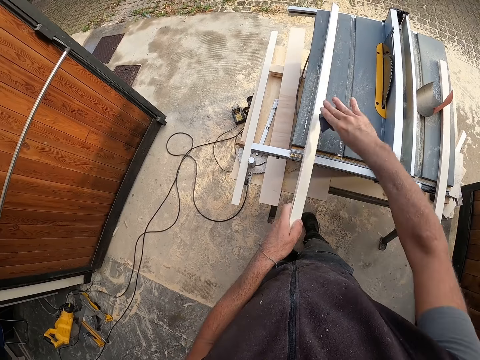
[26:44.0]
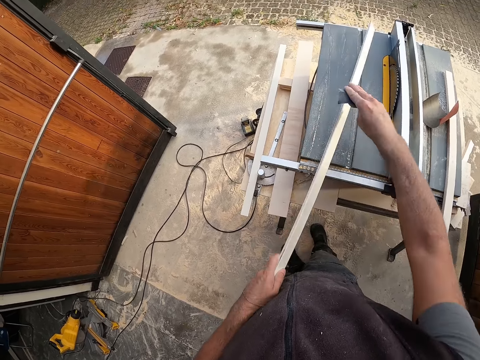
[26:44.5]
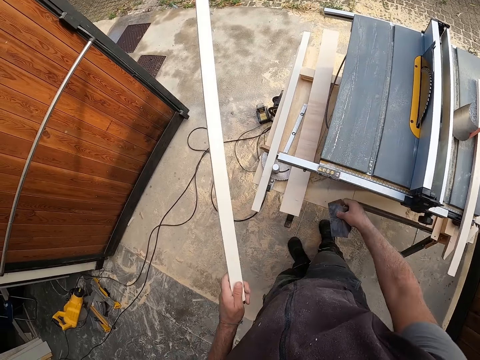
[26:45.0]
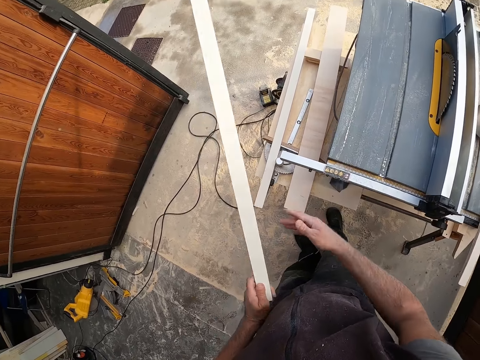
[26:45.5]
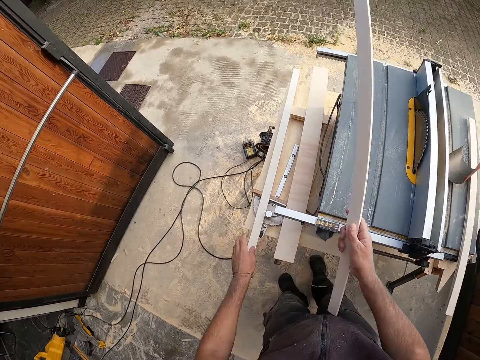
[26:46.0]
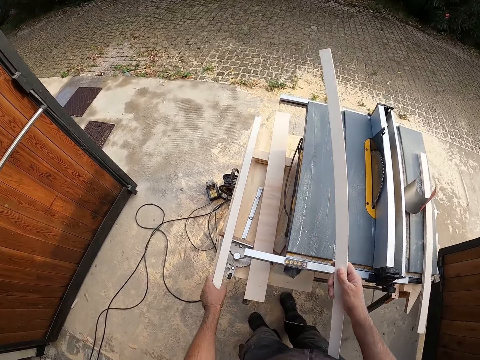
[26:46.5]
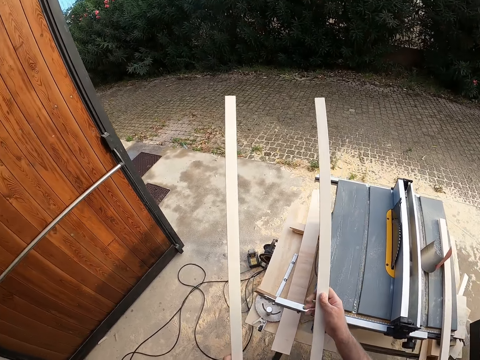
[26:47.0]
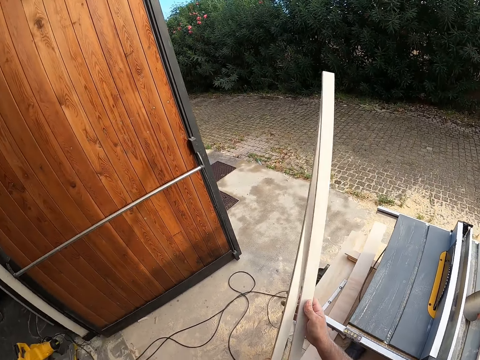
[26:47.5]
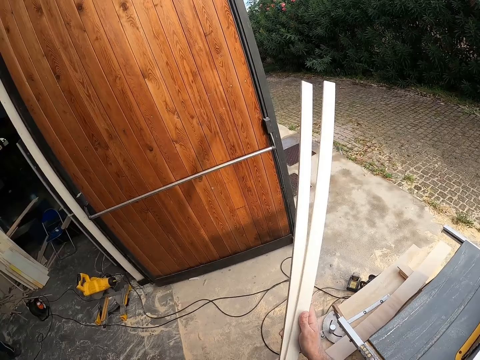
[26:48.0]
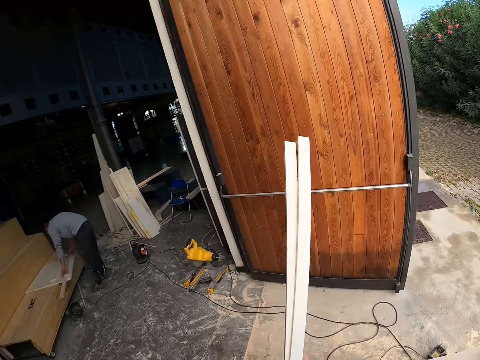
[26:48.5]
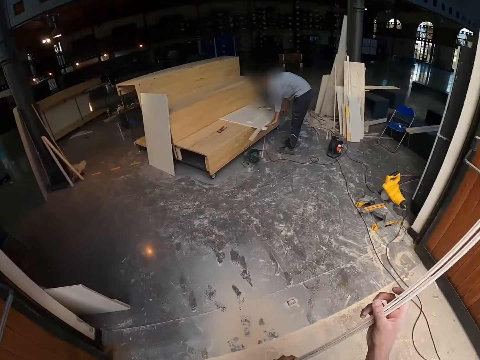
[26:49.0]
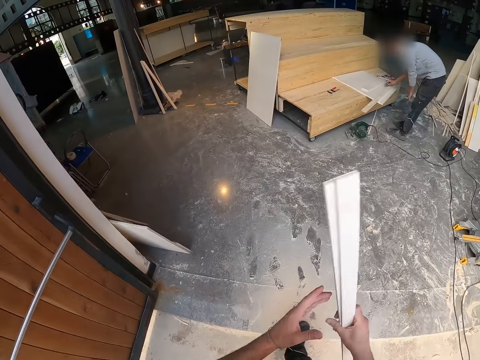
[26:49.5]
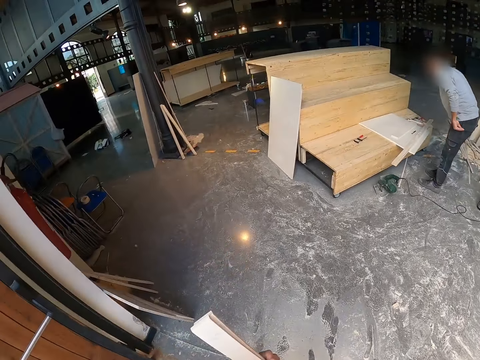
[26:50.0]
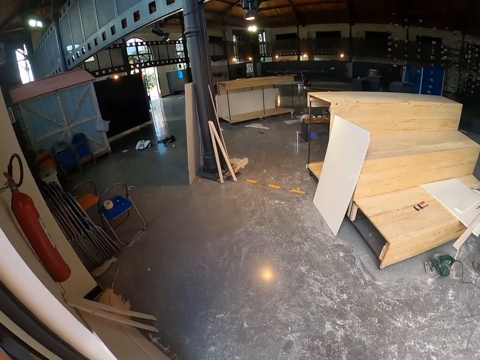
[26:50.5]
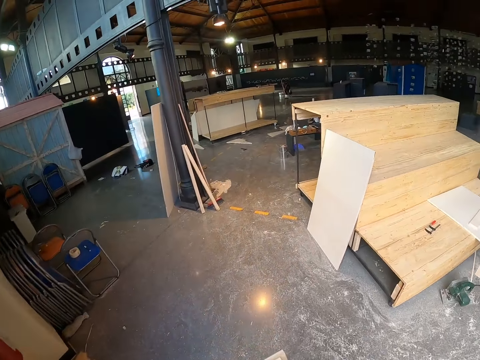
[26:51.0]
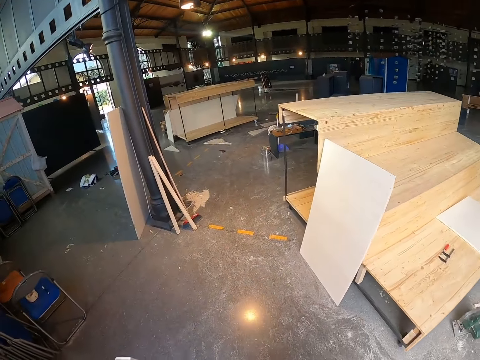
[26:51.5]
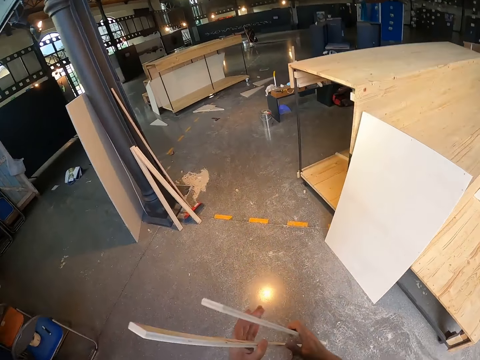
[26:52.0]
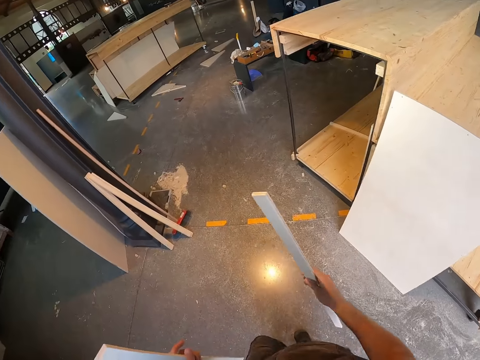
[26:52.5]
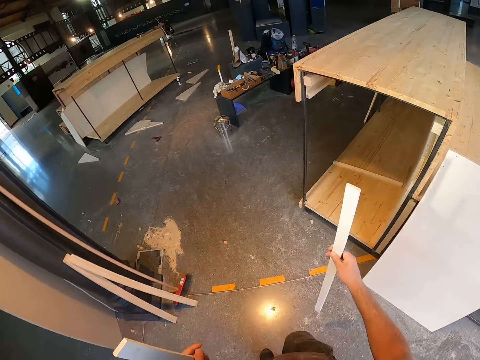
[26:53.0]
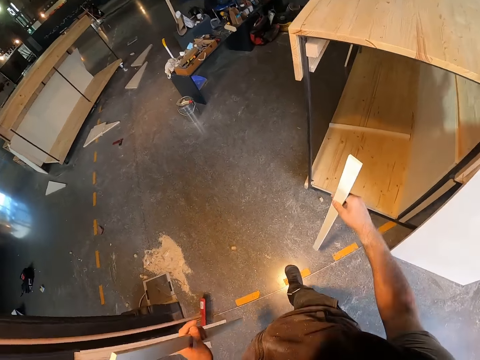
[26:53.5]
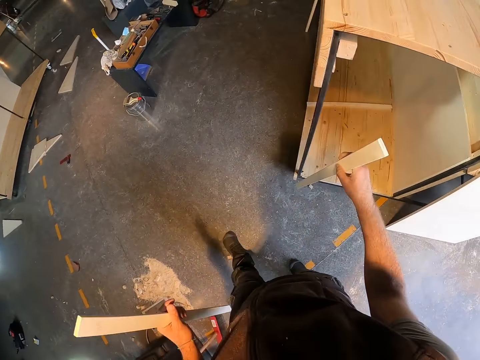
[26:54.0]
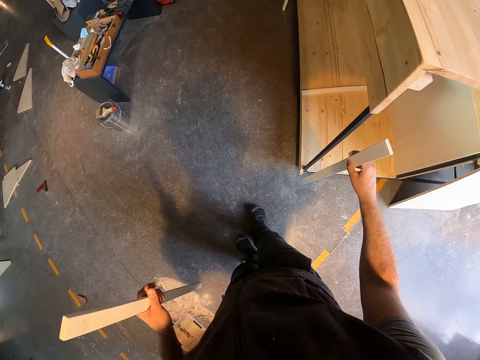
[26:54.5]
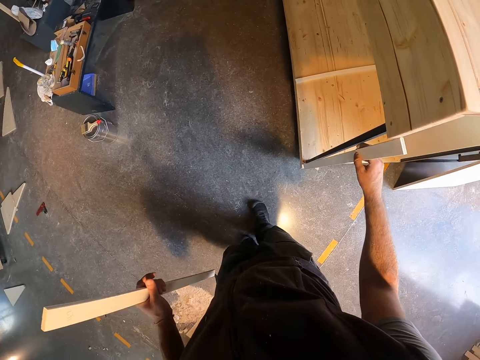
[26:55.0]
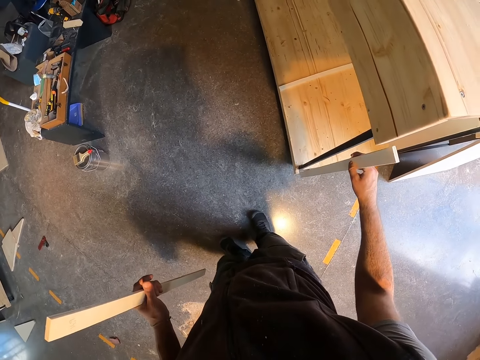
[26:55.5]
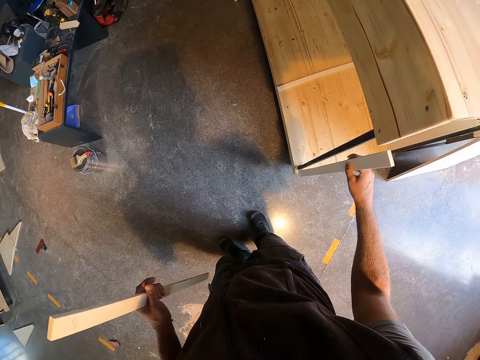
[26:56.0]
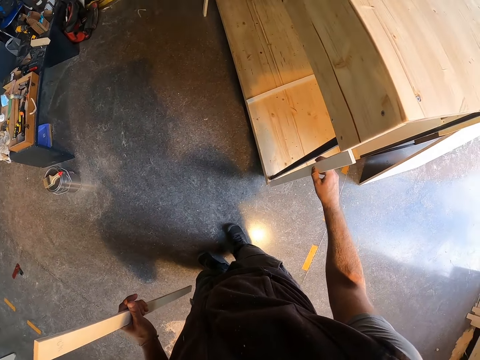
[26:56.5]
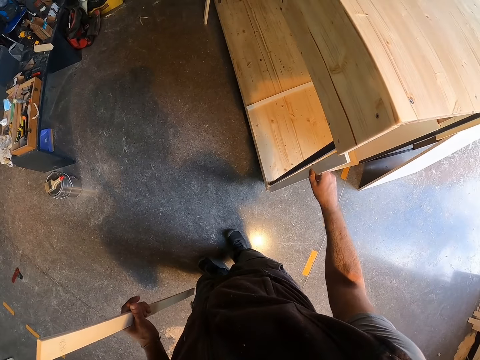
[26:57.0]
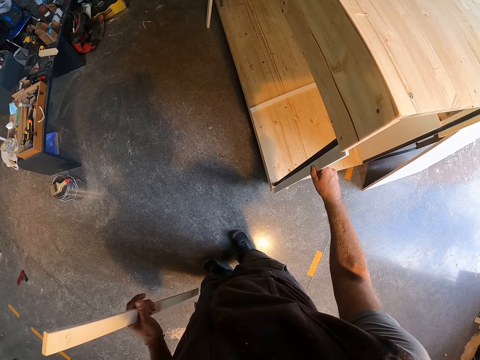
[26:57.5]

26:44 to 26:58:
The camera wearer drops the sandpaper under the table. He passes the wood to his right hand. He picks up a piece of wood from under the table with his left hand. He passes the wood to his right hand. He moves around. He walks to a piece of furniture from the table. He places the piece of wood in his right hand inside the furniture. He fixes the wood to the frame.

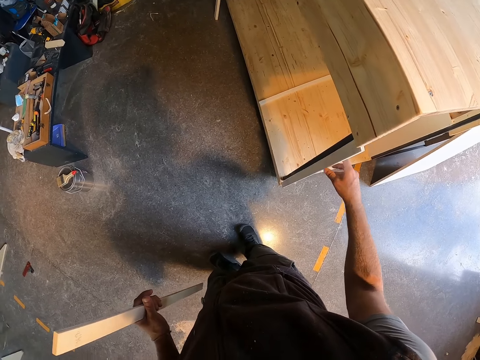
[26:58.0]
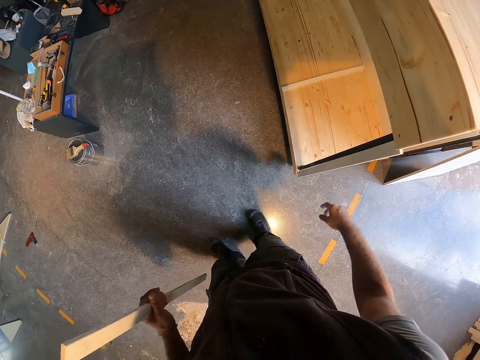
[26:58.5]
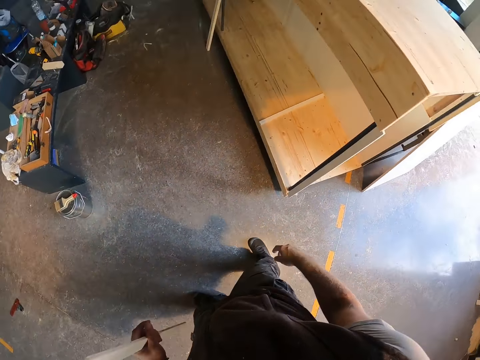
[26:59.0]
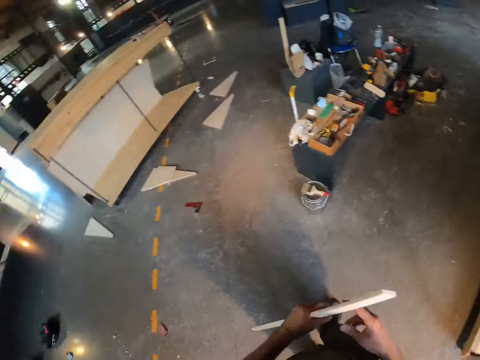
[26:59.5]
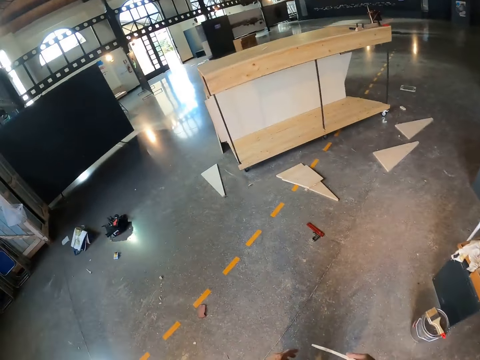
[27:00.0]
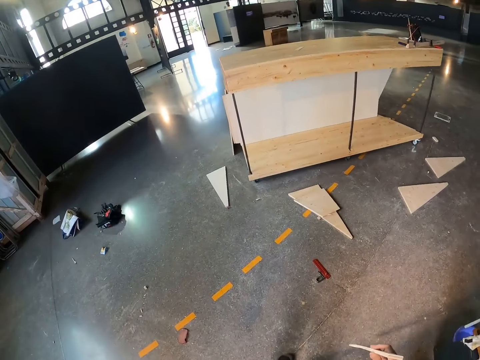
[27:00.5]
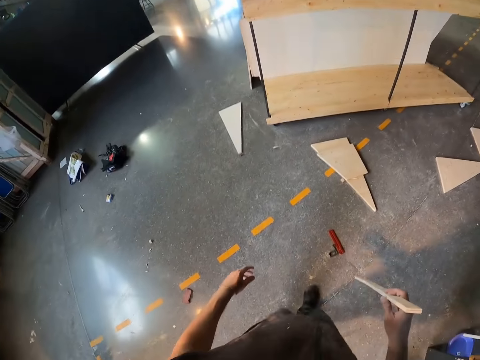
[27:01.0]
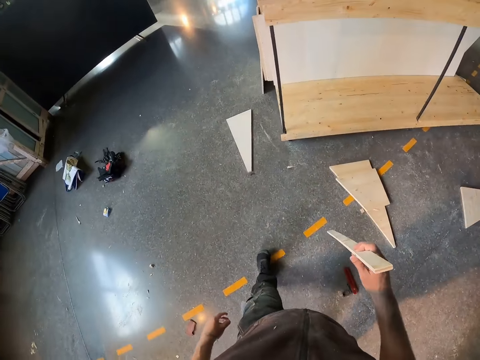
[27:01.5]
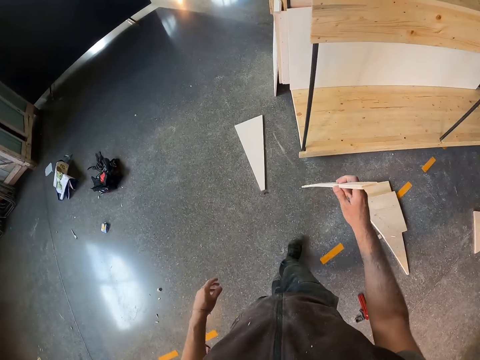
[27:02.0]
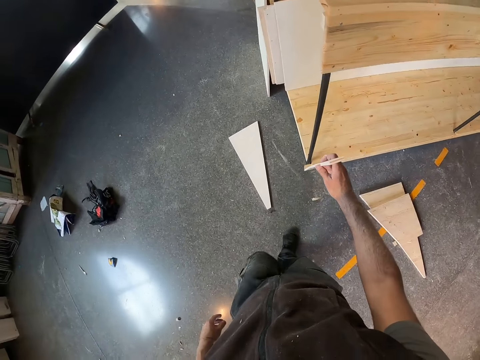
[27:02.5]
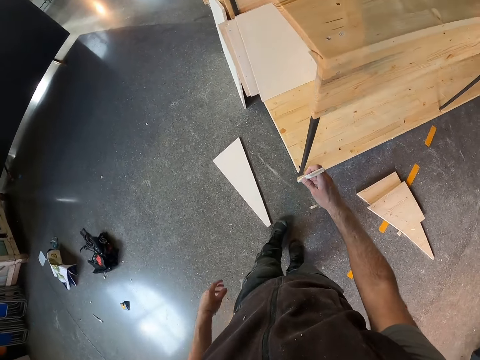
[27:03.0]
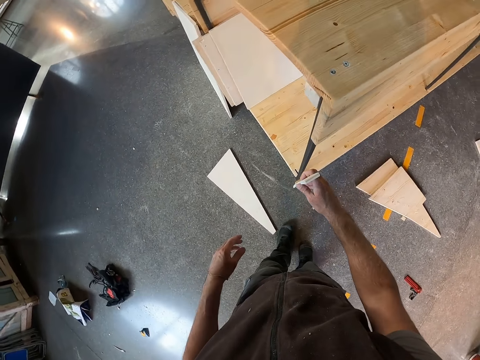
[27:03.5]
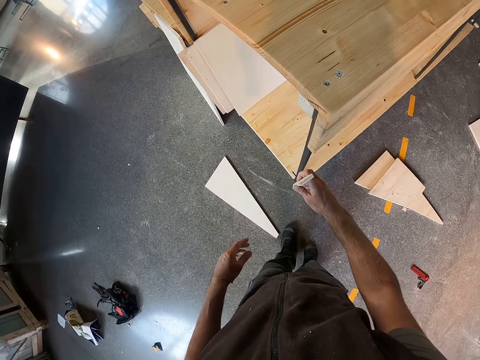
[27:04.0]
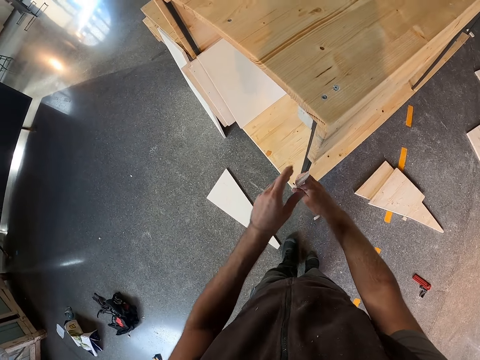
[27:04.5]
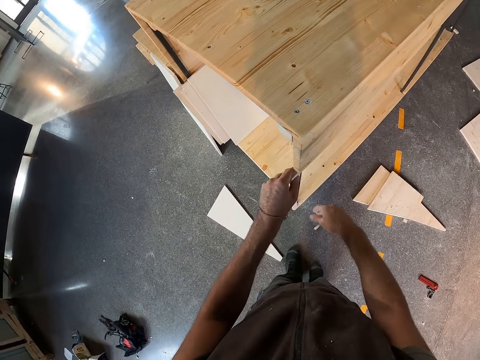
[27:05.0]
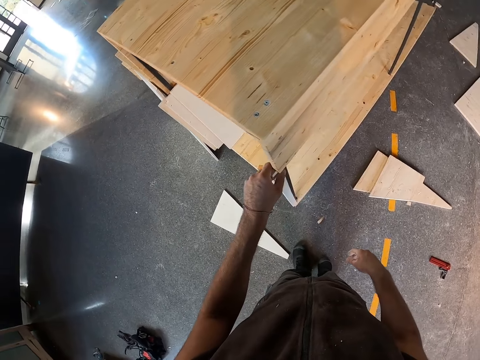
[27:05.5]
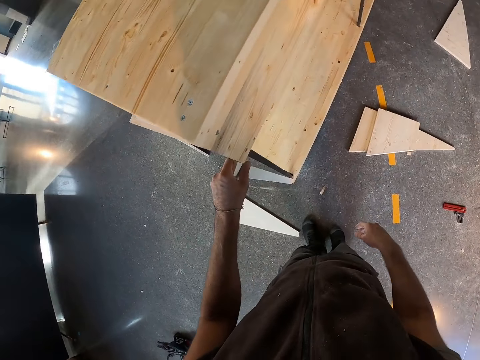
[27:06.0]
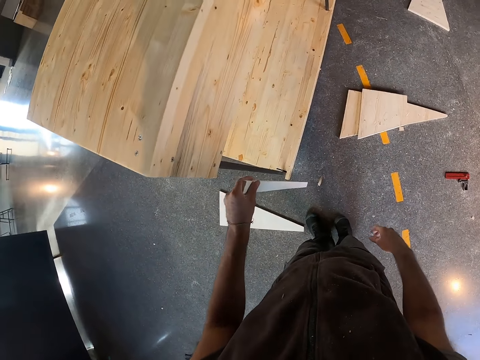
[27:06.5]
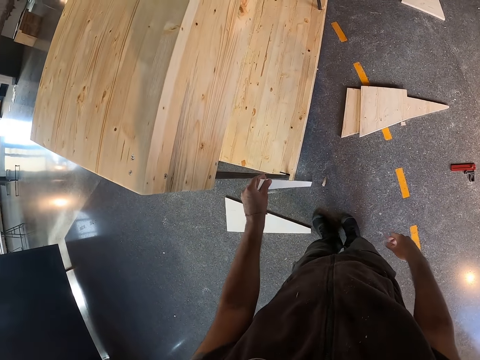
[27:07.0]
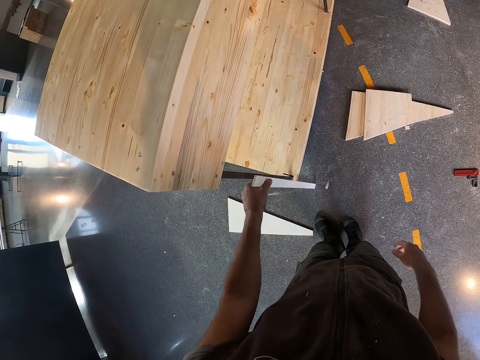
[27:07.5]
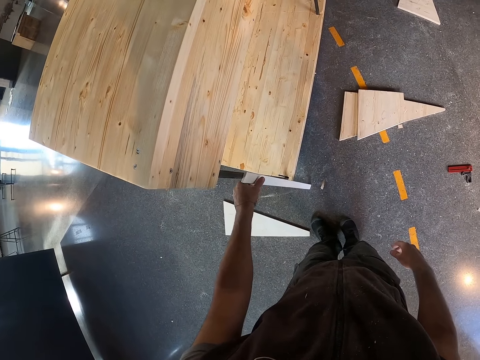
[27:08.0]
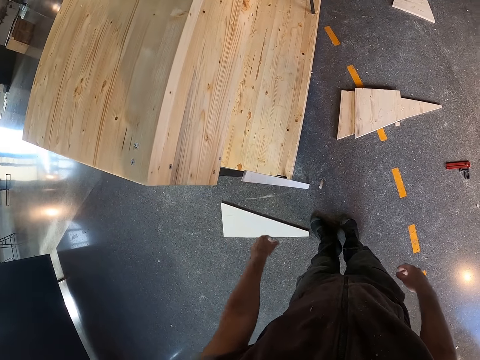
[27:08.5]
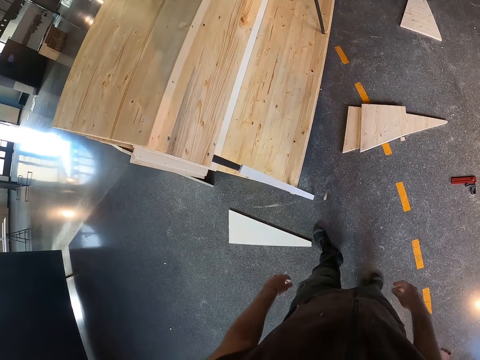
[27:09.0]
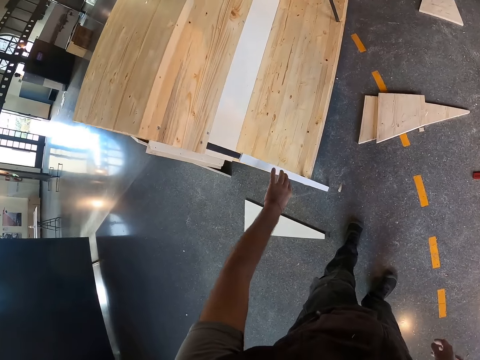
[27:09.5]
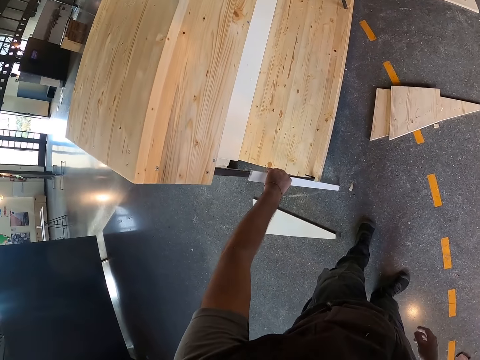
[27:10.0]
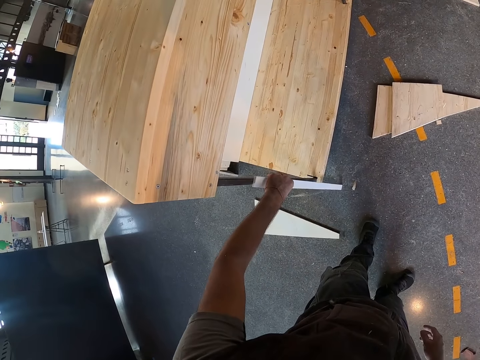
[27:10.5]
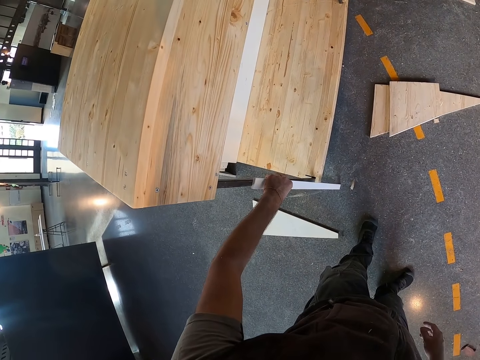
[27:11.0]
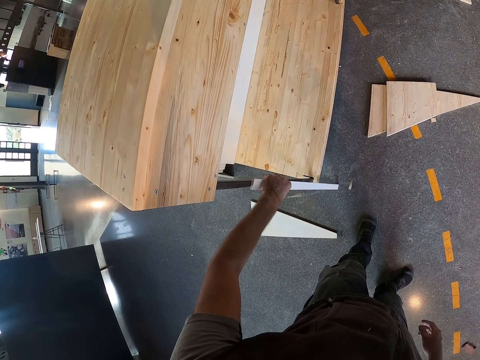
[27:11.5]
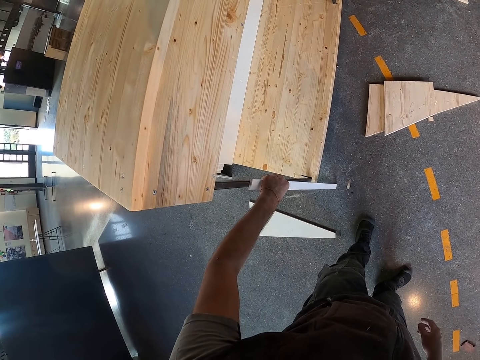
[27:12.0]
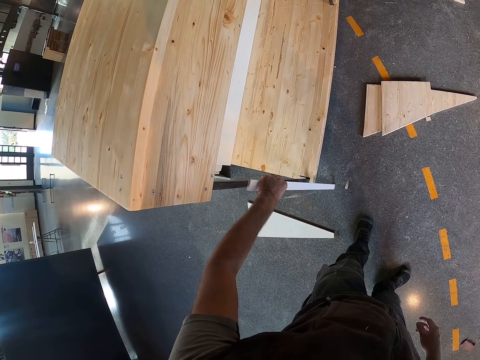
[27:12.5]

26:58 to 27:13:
The camera wearer moves around. He positions the wood on the frame. He places the piece of wood in his left hand on the floor. He touches the wood.
